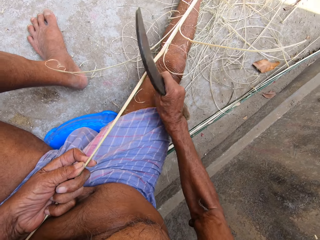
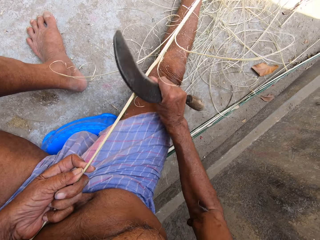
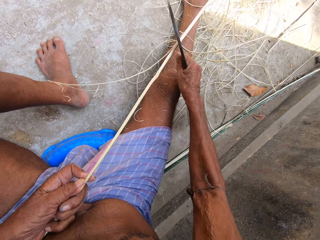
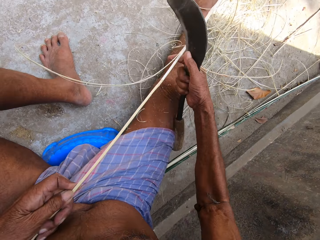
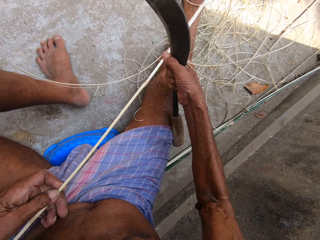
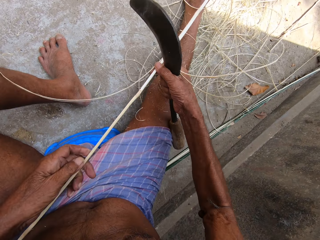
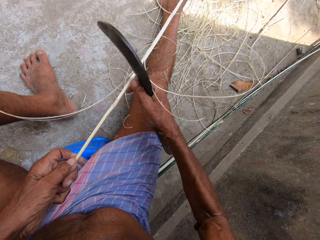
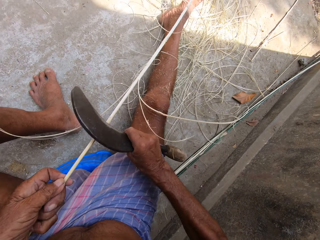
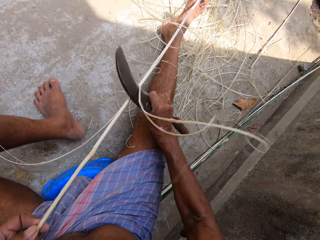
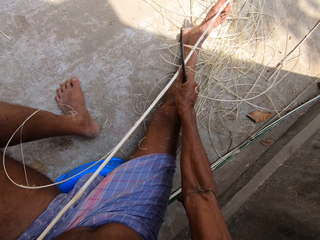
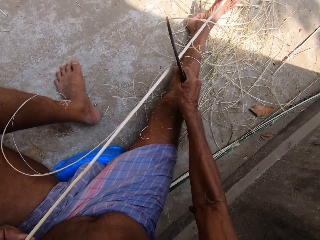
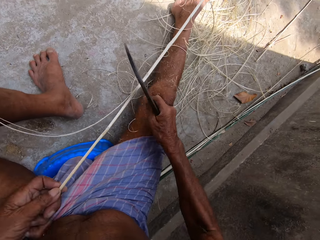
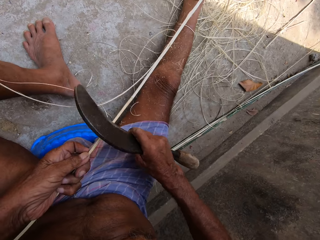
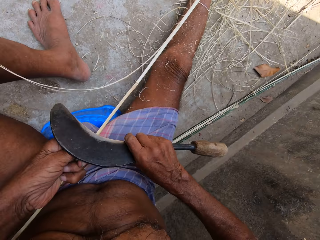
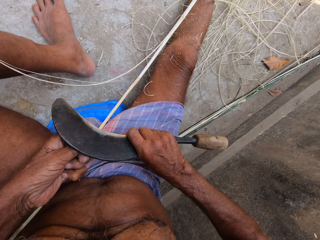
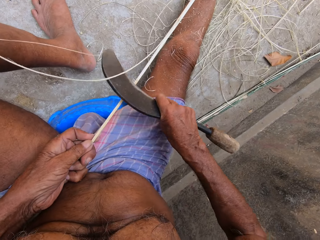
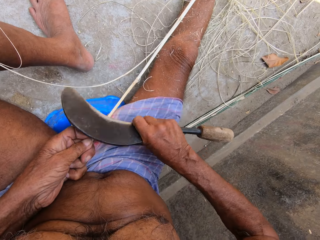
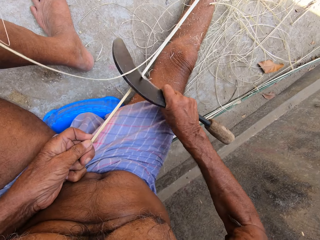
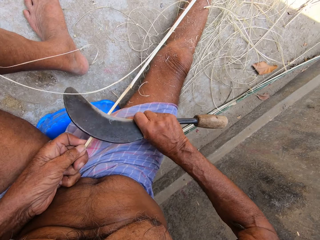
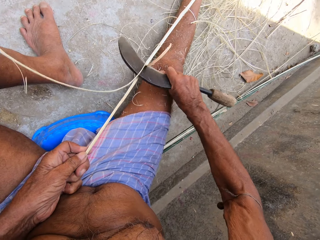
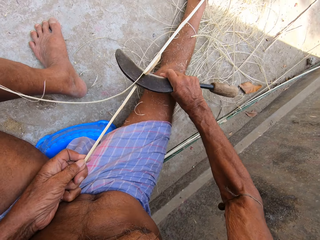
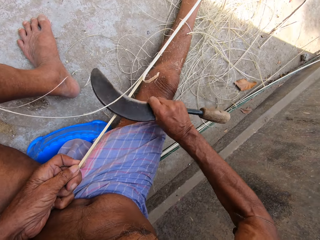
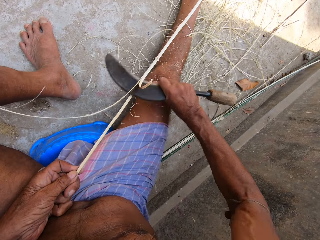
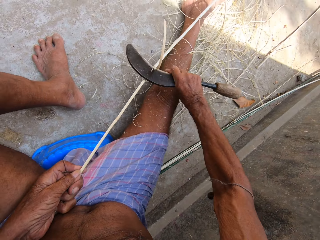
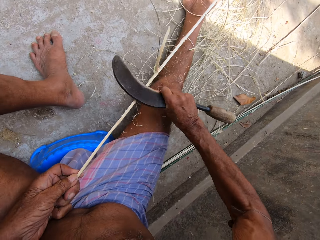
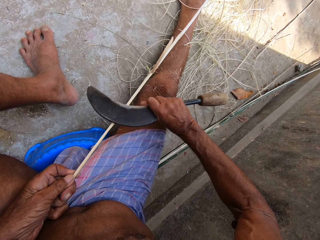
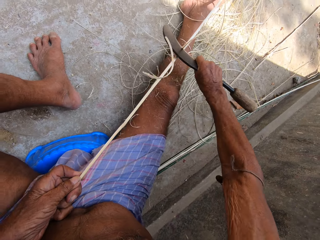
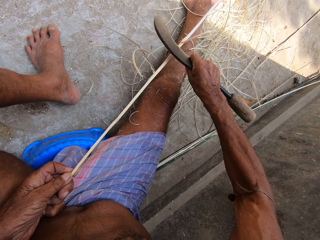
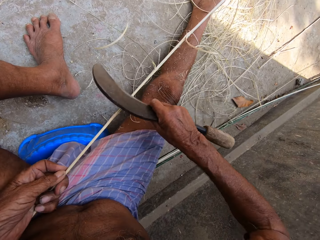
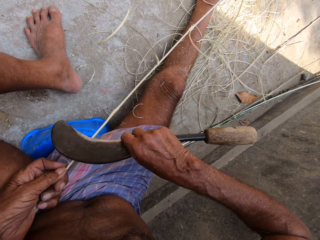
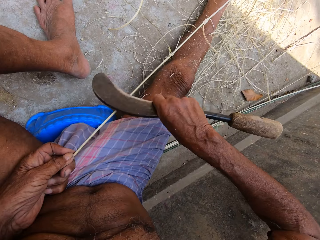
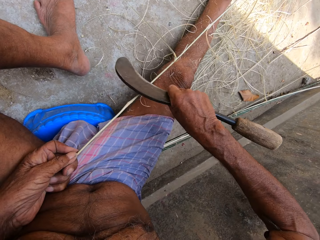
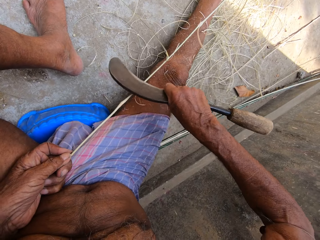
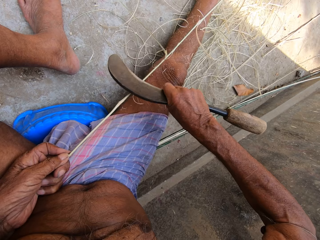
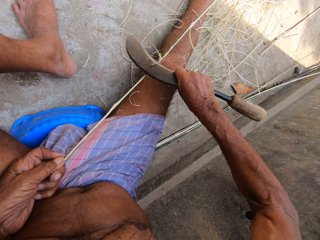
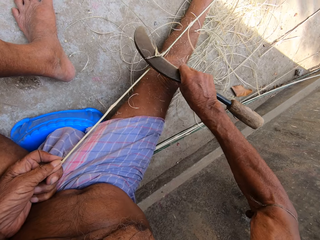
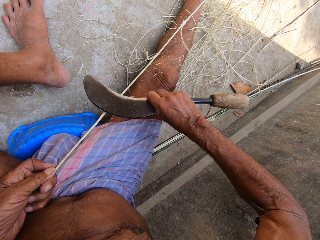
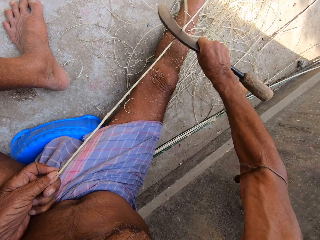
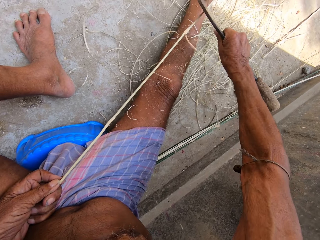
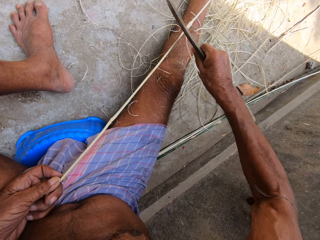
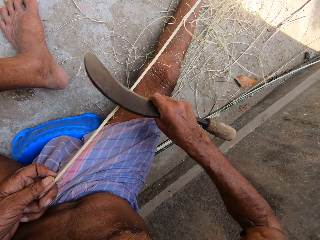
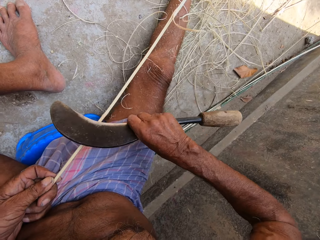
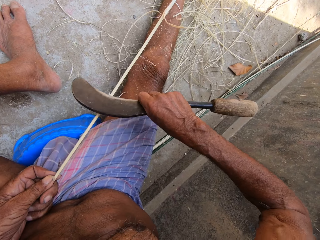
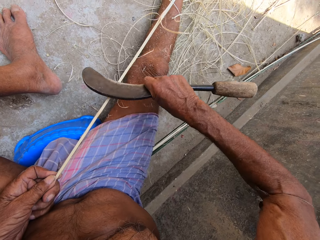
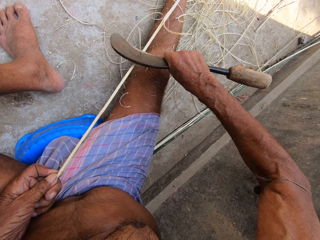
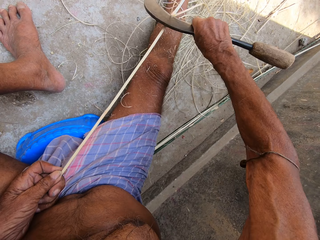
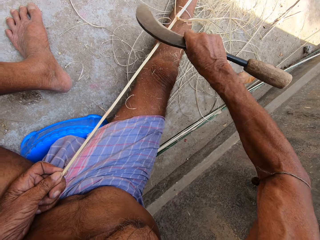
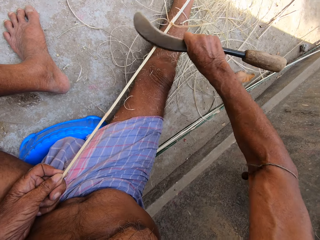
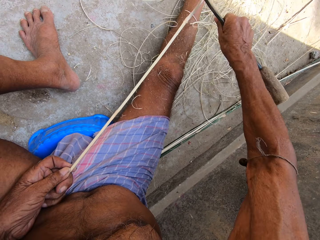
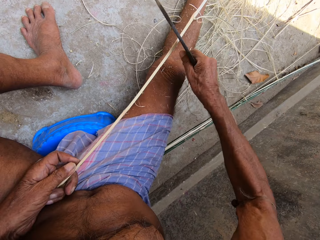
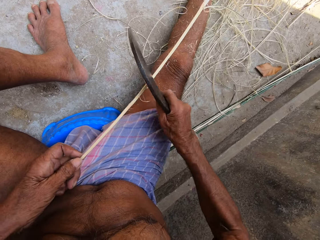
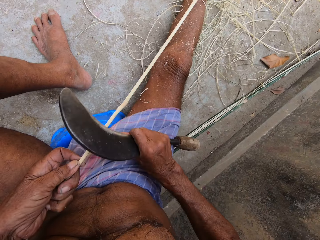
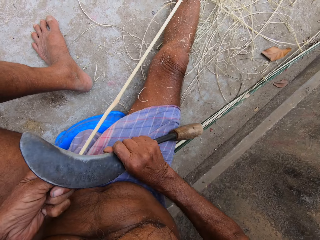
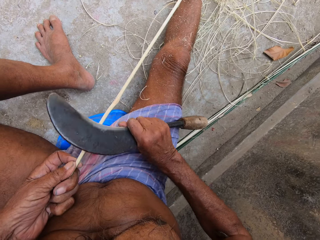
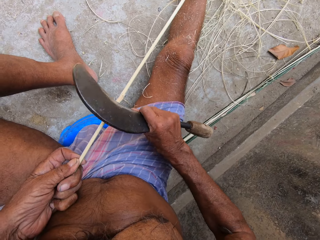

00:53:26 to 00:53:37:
The camera wearer moves the bamboo strip in his hands. He pulls the strand of fiber. He peels the bamboo strip with the weaving knife in his right hand. He smoothens the strand of fiber.

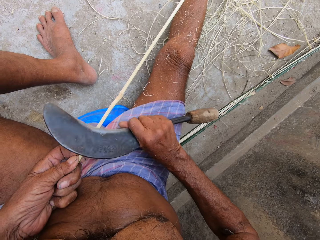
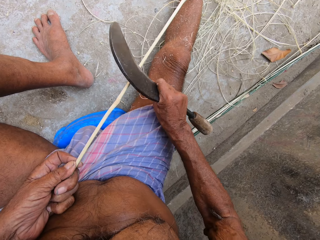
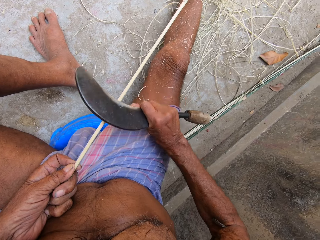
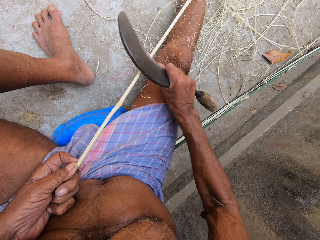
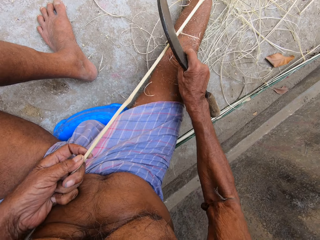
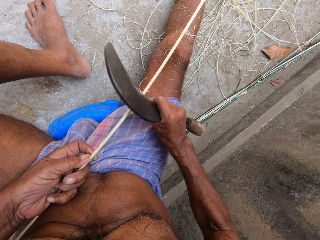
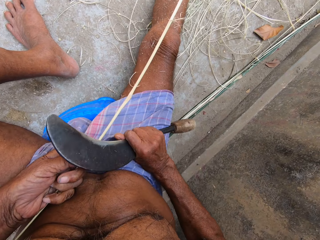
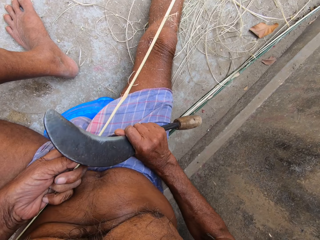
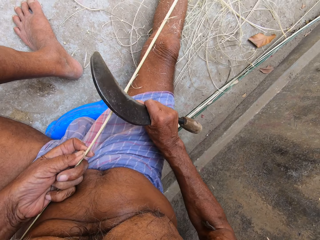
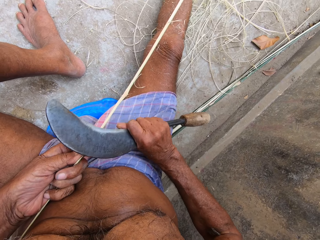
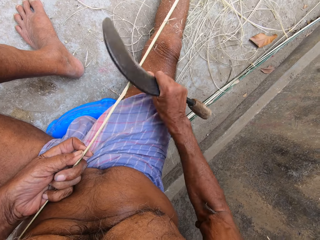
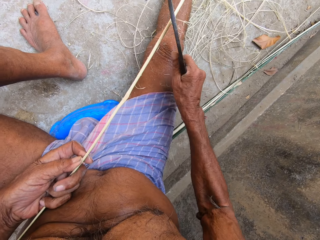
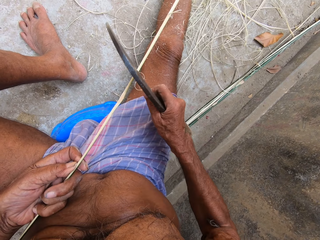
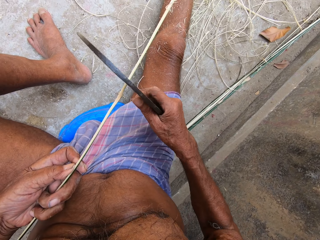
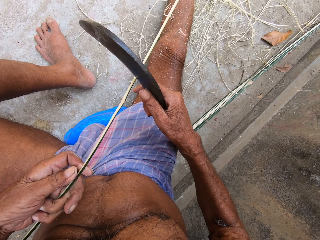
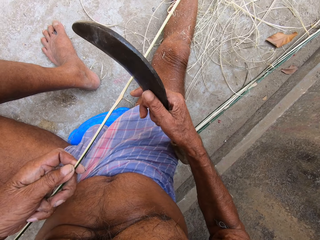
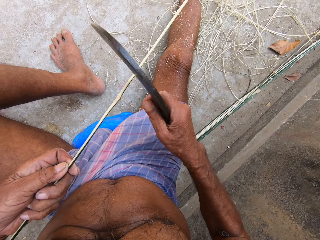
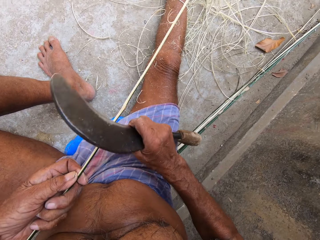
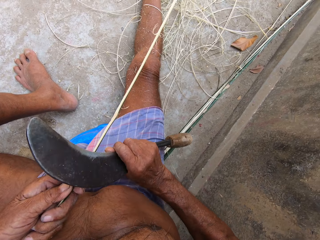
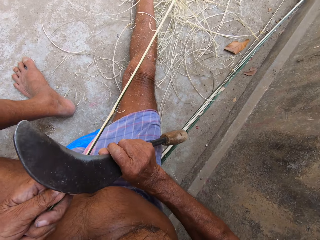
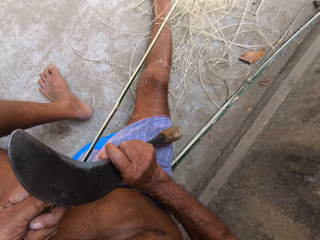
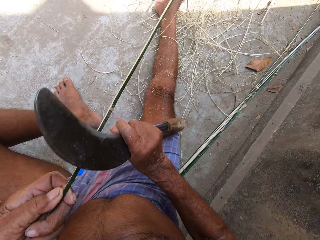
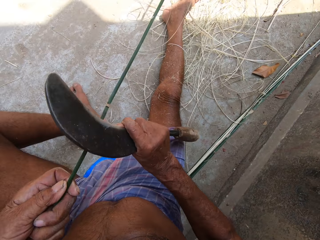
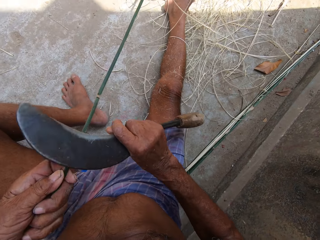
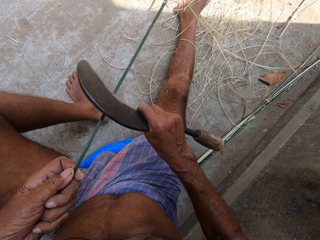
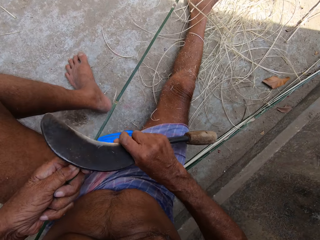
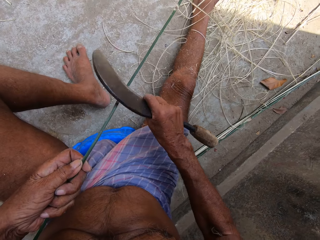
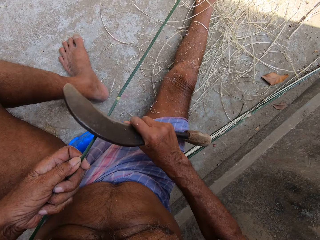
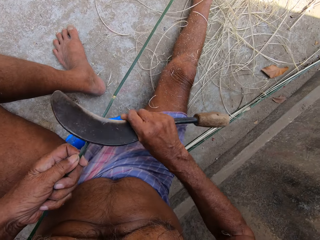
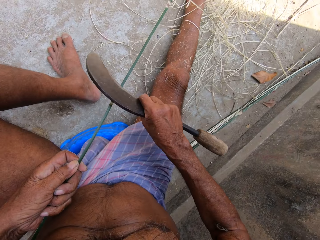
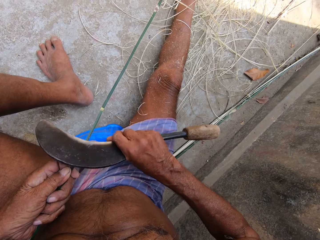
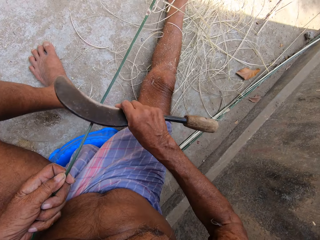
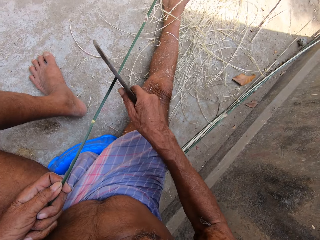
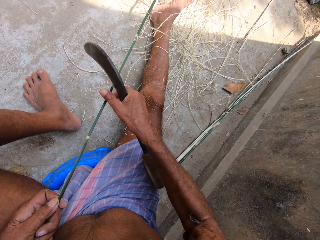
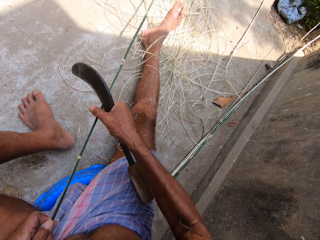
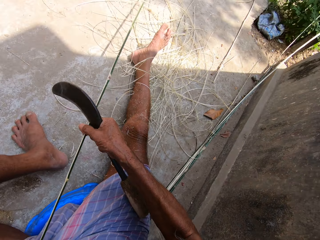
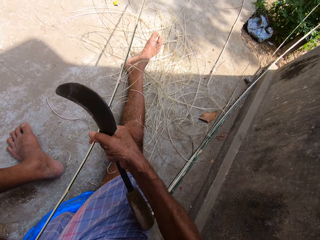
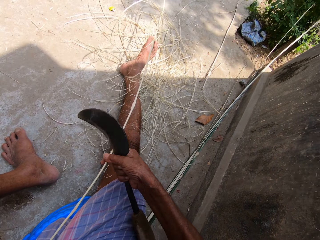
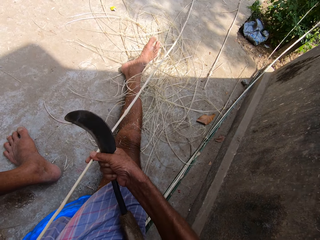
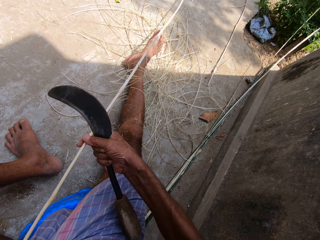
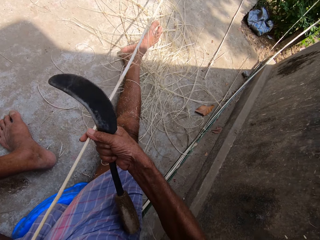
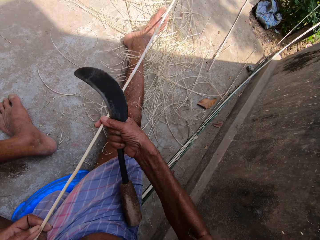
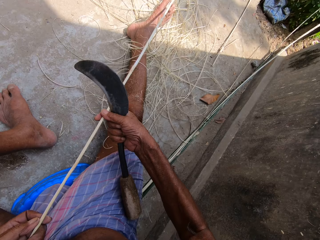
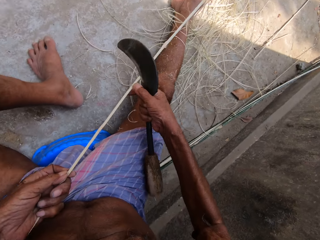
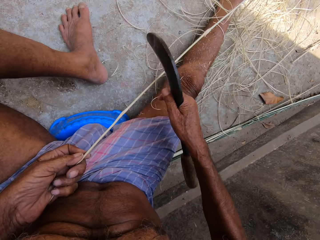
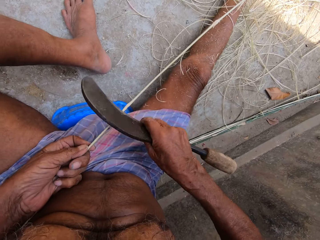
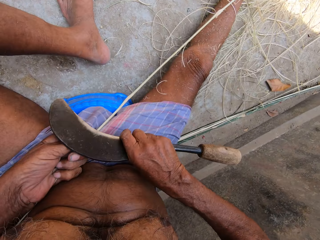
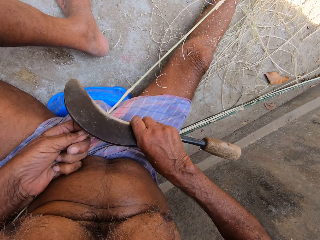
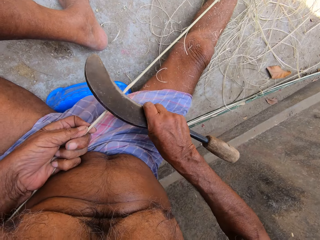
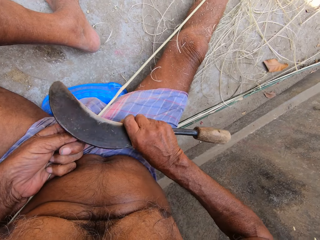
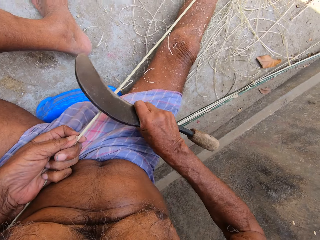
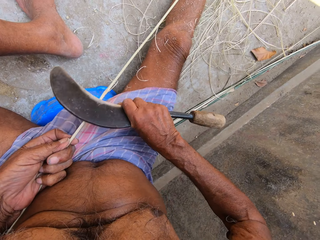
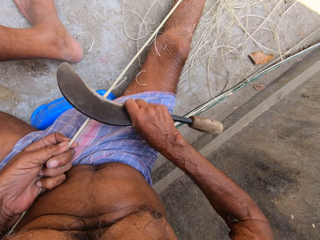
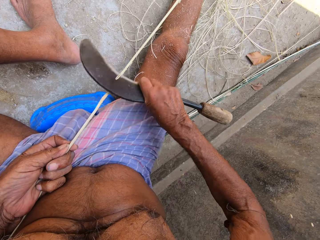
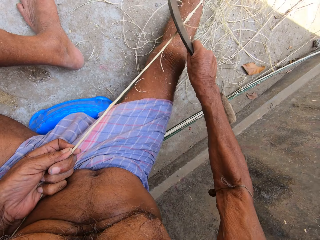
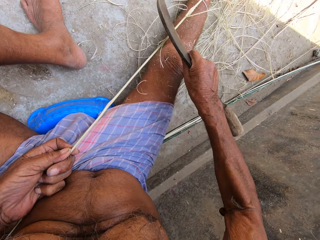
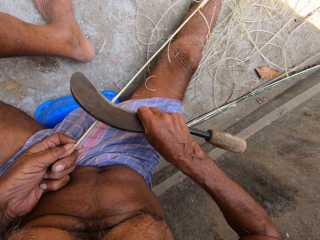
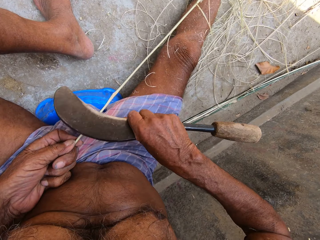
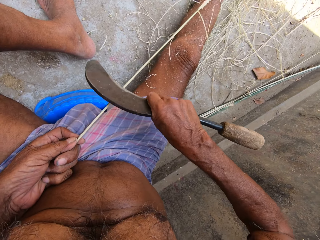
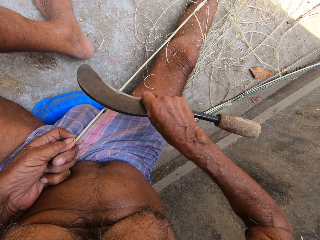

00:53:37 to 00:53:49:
The camera wearer adjusts the bamboo strip in his left hand. He peels the bamboo strip with the weaving knife in his right hand. He moves the bamboo strip in his hands. He pulls the strand of fiber. He peels the bamboo strip with the weaving knife in his right hand. He smoothens the strand of fiber.
